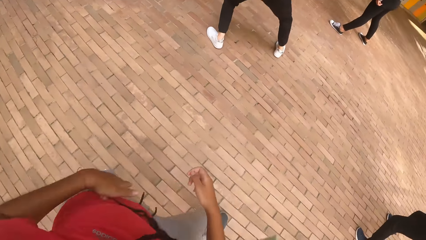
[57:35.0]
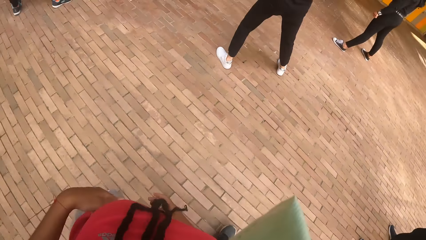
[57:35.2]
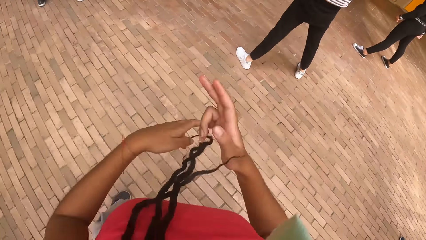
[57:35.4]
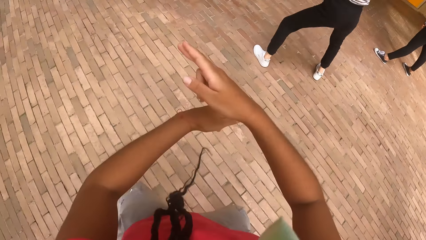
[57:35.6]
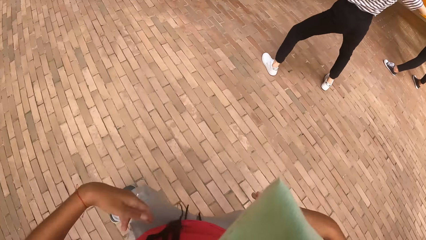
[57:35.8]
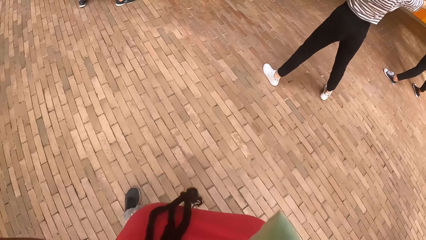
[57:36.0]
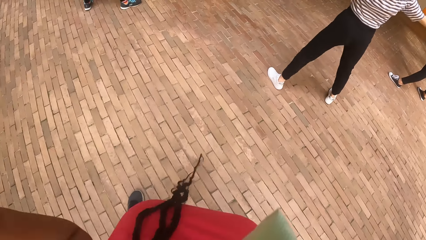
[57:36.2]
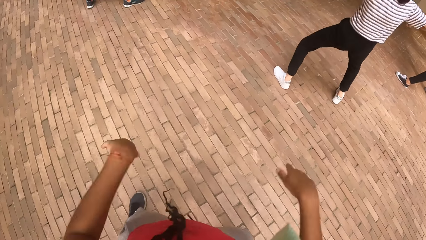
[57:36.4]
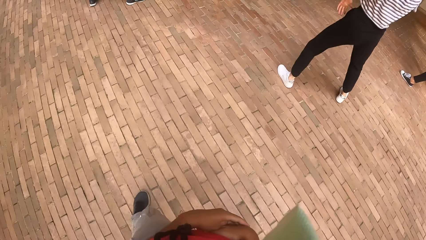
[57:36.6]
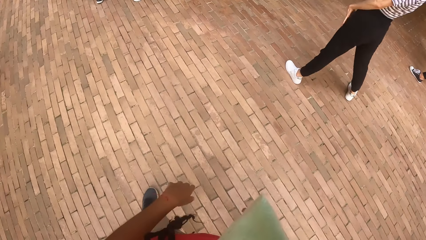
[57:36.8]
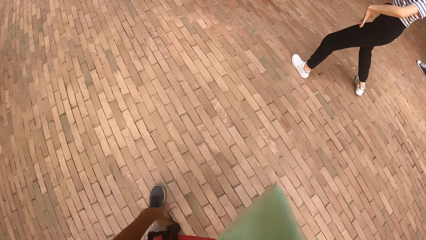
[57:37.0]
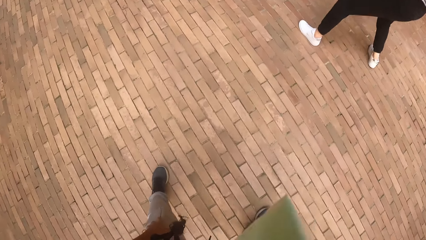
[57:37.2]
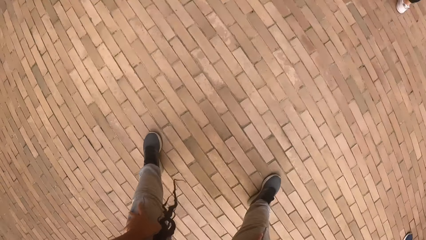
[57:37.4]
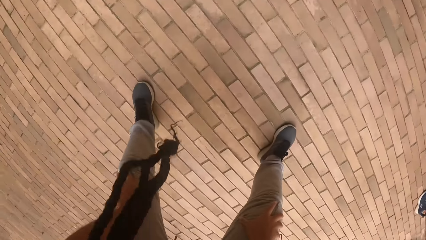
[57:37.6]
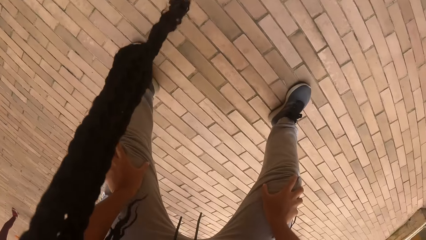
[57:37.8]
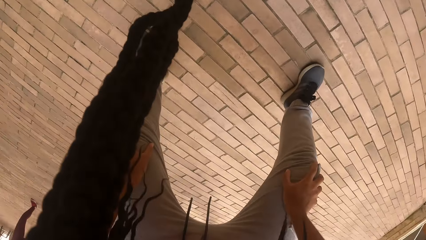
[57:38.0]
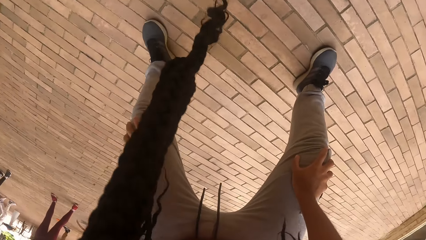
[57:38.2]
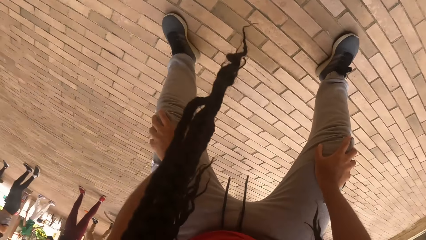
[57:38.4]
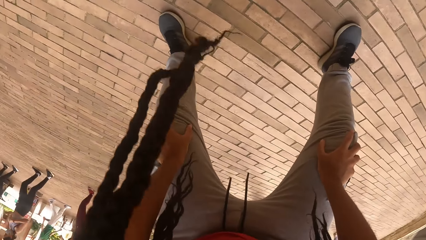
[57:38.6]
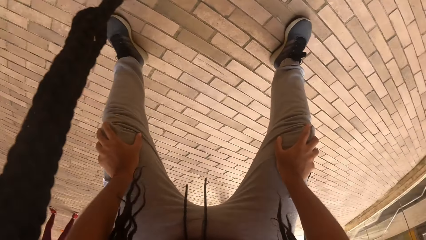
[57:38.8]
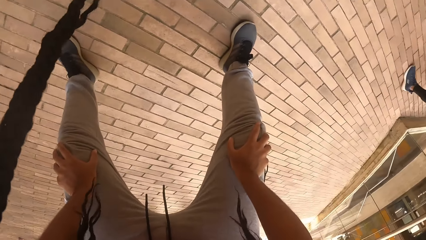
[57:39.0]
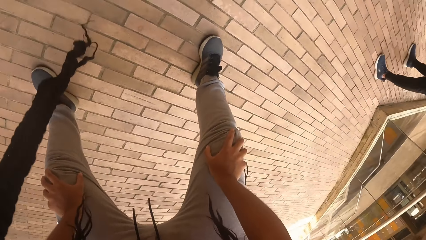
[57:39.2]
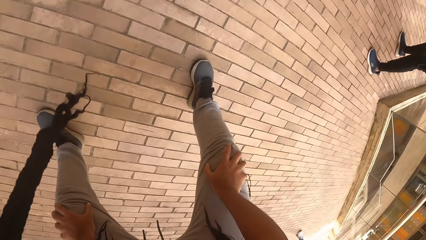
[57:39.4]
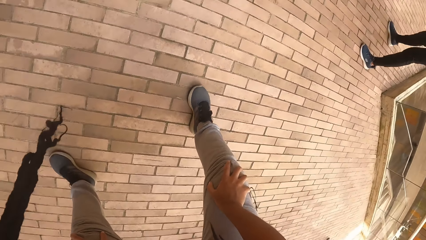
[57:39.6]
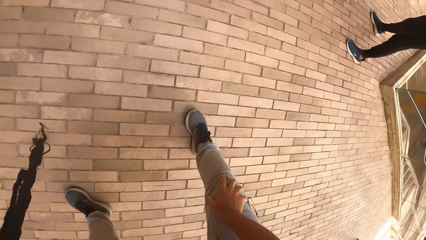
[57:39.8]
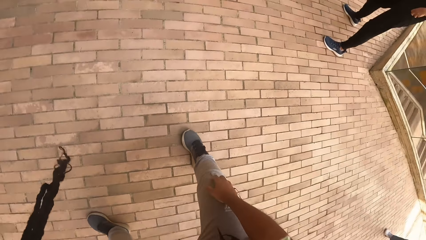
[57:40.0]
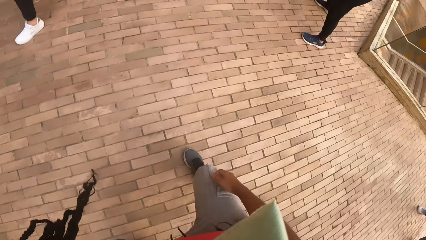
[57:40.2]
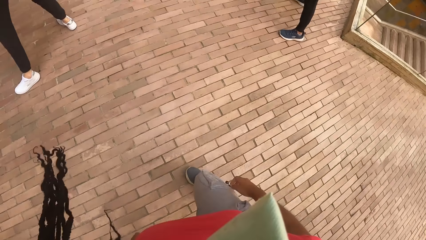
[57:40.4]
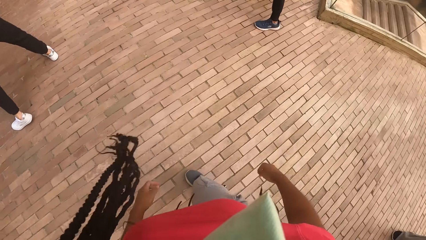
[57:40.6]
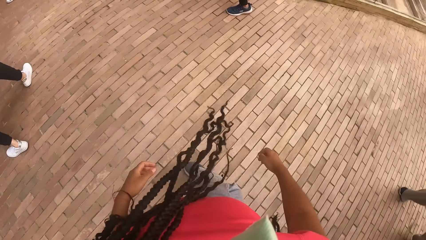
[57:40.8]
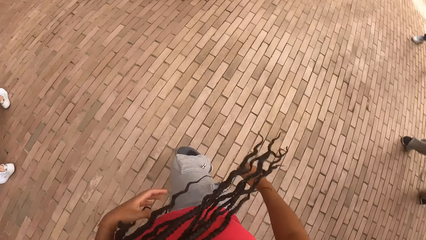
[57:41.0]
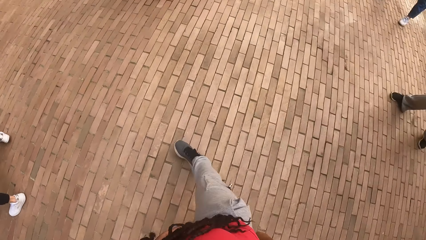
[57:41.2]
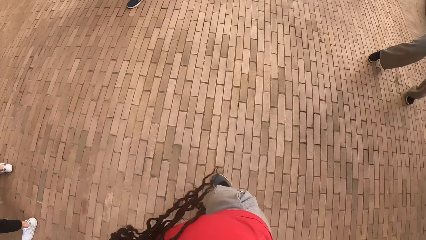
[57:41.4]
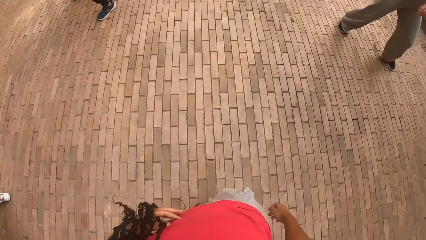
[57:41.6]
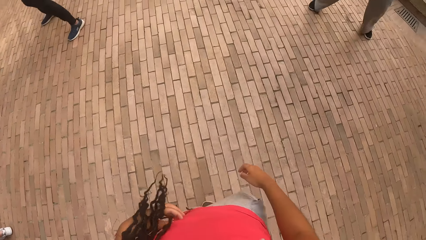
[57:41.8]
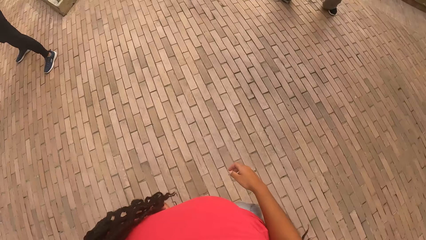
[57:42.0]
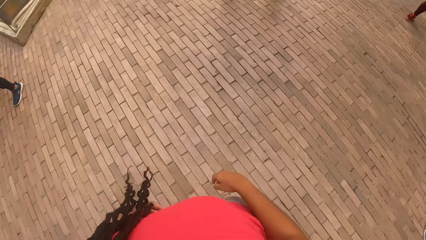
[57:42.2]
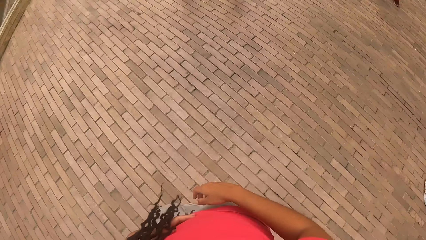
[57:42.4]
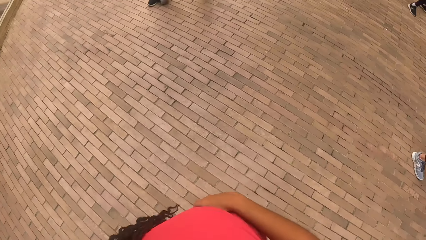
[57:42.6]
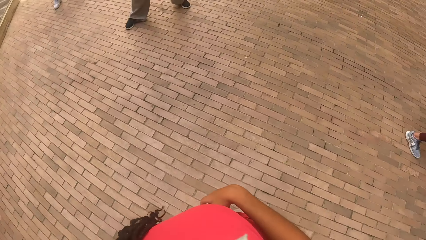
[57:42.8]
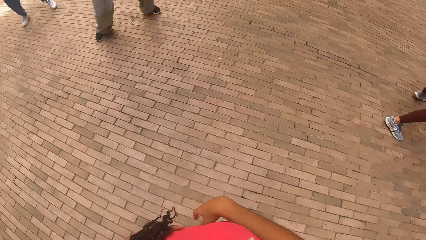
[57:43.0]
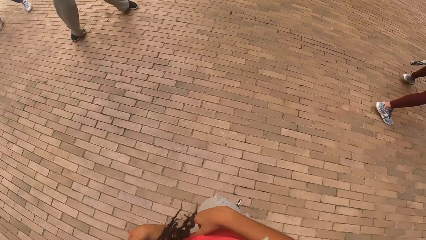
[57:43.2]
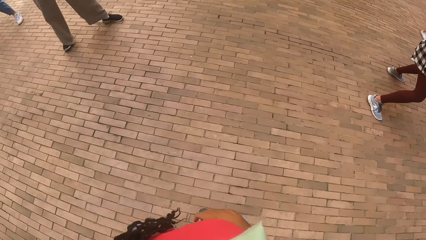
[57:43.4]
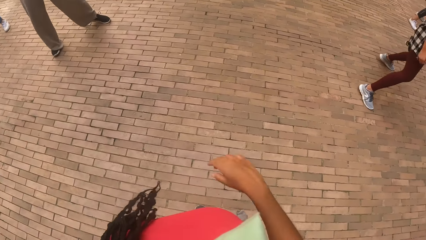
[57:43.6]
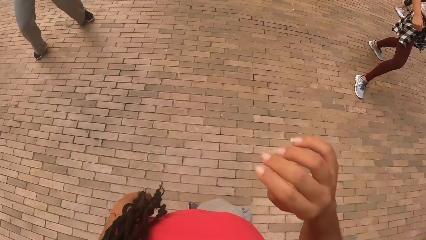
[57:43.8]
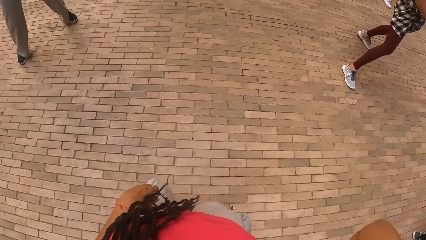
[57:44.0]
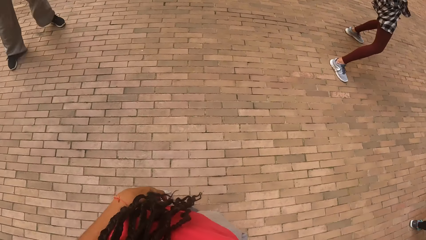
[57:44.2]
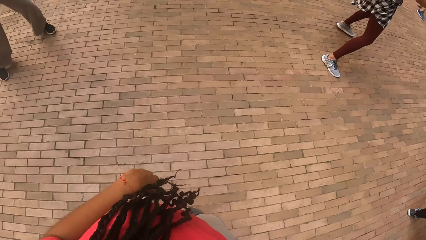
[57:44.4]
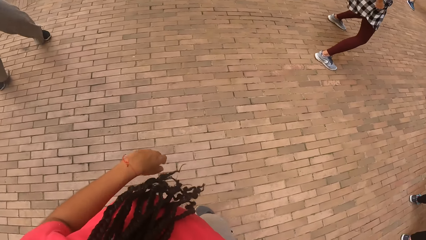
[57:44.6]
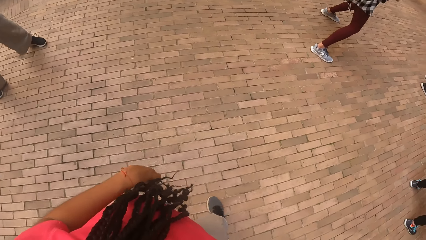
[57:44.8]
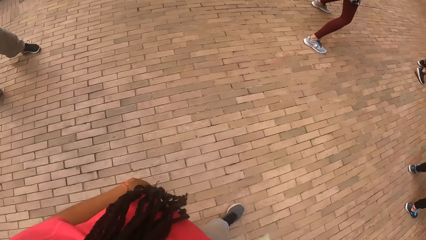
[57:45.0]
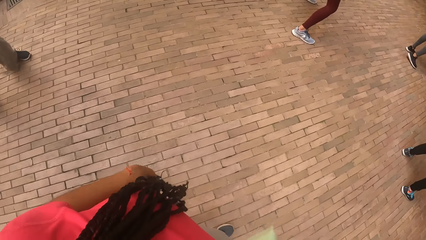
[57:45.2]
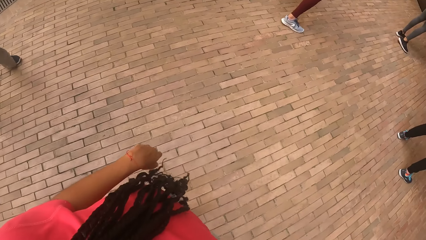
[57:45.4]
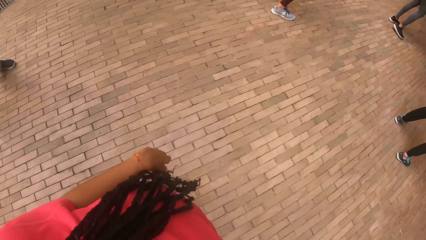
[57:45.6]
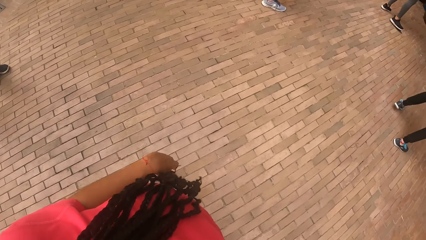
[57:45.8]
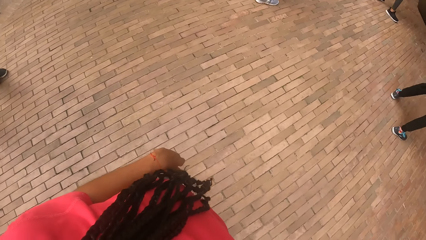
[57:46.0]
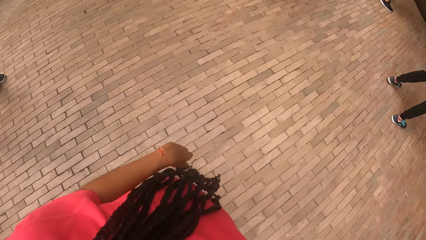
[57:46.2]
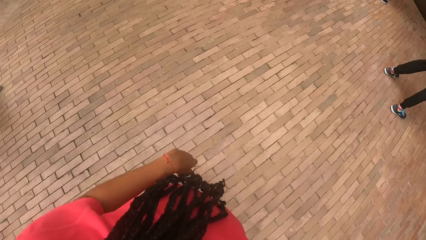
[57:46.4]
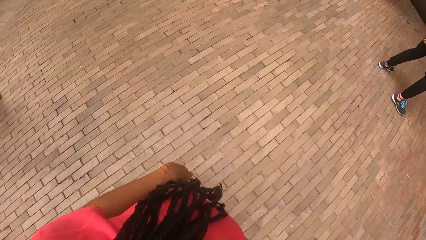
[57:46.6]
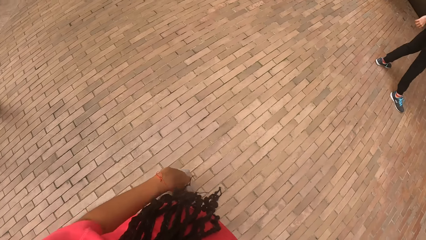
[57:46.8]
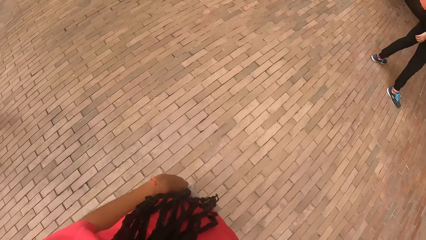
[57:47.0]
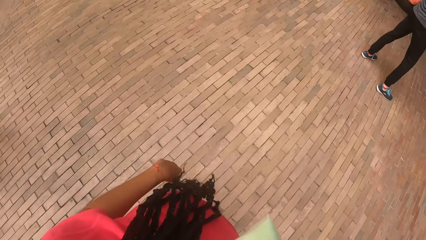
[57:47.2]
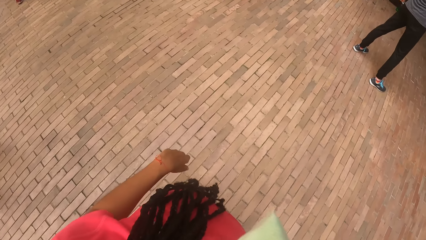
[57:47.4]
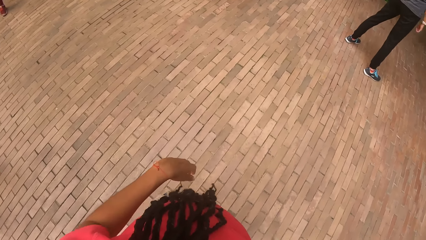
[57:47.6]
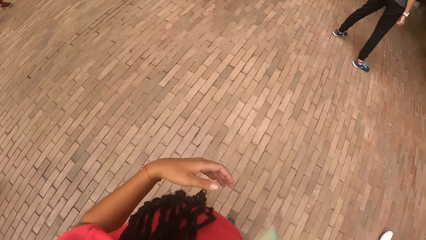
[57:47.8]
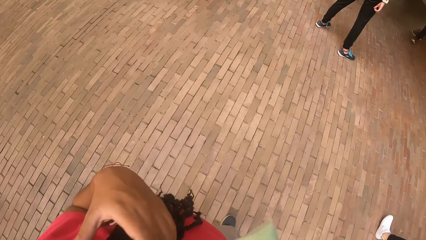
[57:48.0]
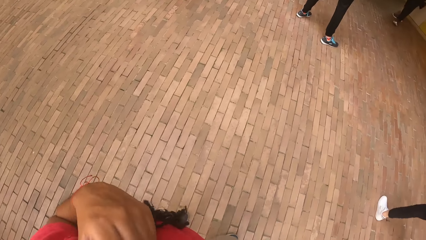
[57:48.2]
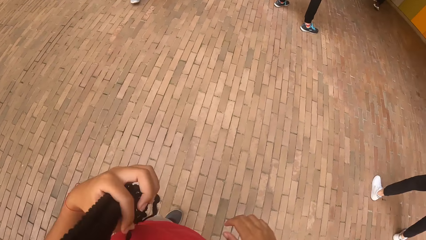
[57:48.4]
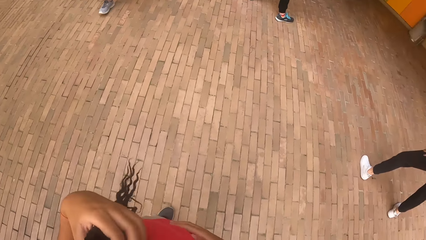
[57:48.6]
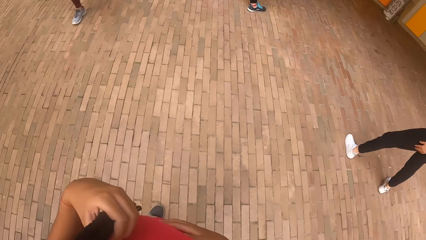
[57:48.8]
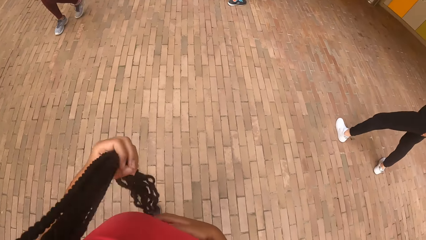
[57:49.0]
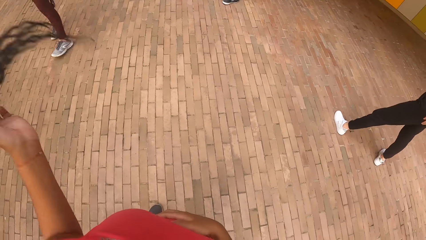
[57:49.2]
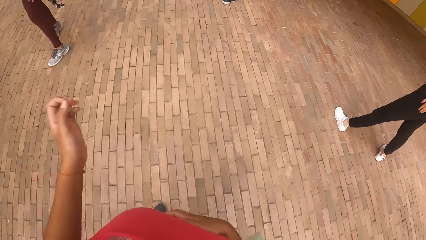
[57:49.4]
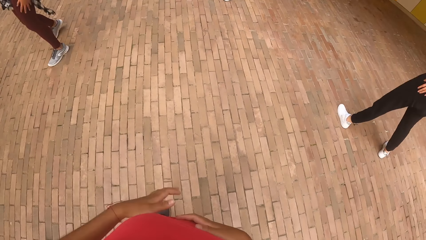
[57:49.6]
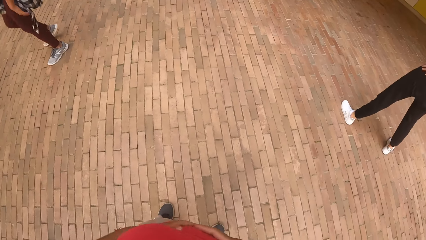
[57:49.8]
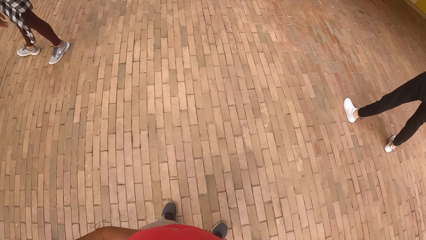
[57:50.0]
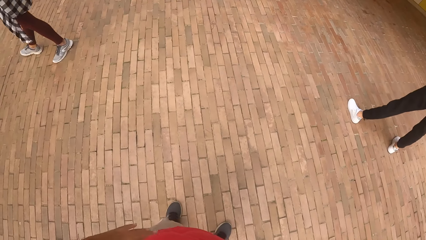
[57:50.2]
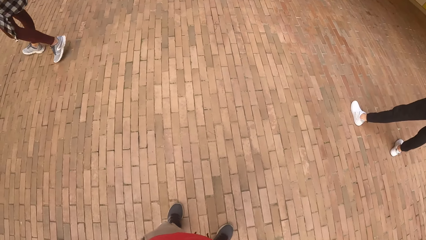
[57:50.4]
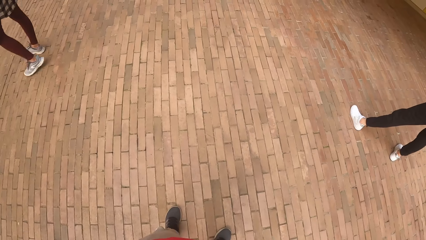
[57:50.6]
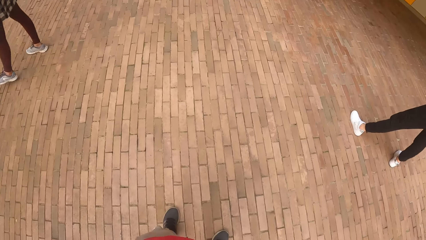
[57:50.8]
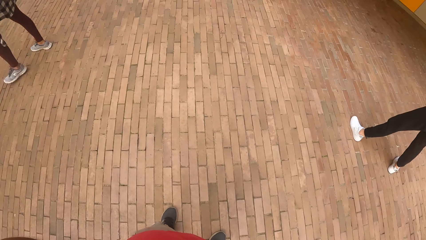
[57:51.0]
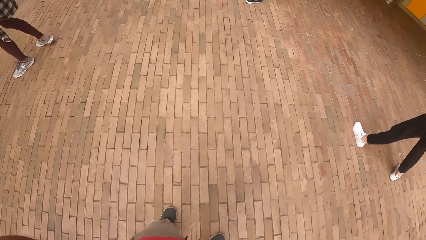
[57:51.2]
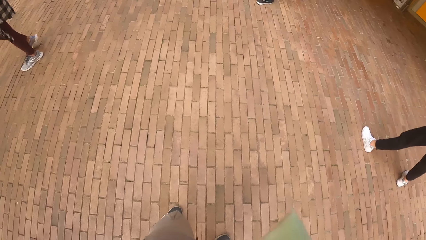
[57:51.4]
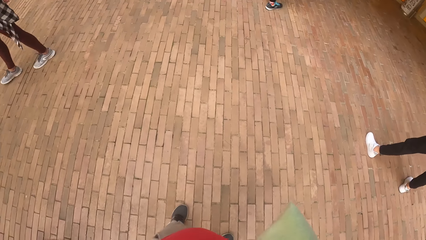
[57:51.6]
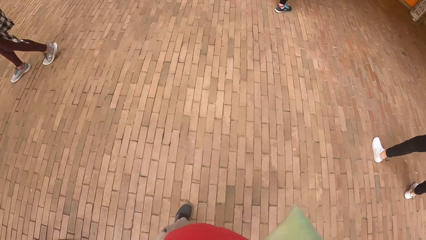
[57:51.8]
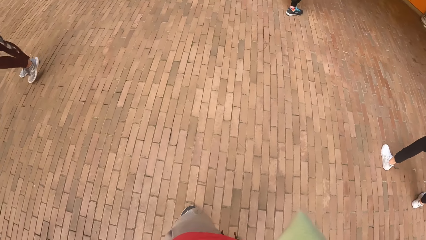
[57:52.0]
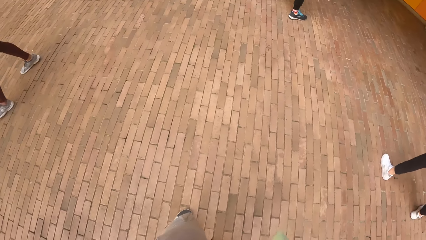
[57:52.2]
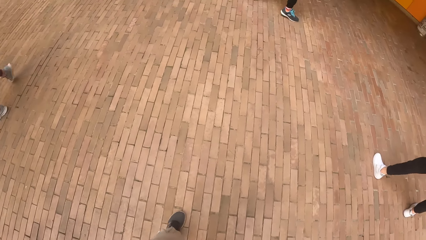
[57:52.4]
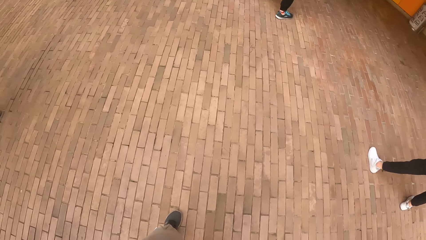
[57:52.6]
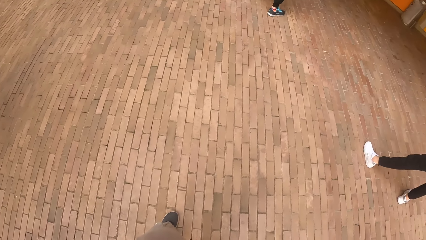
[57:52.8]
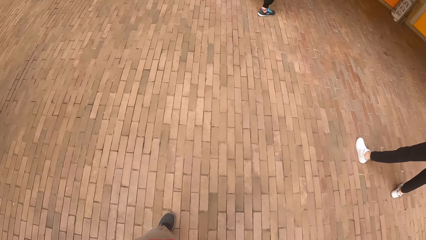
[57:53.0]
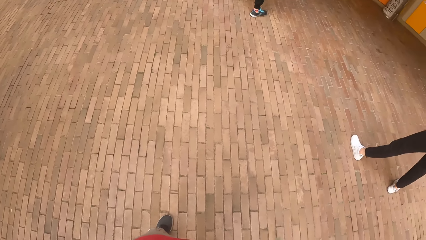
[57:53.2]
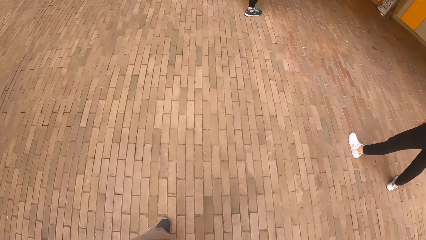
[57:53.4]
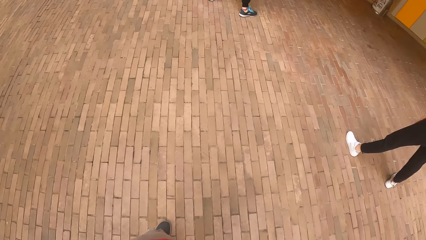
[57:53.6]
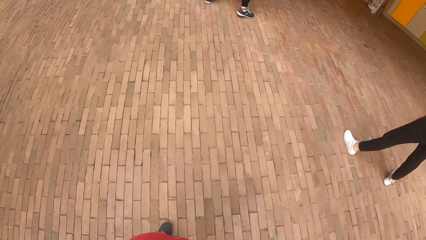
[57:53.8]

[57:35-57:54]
The camera wearer places both hands on her knees. She bends over. She looks around. She raises a hand up. She flings her hair with her left hand.
